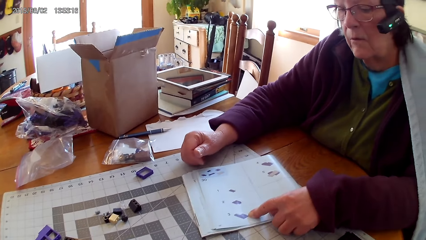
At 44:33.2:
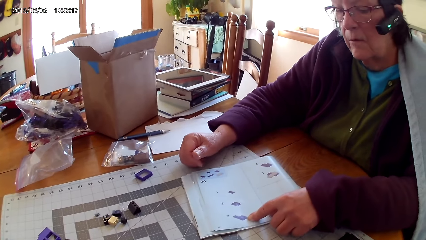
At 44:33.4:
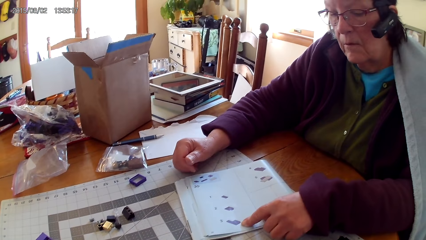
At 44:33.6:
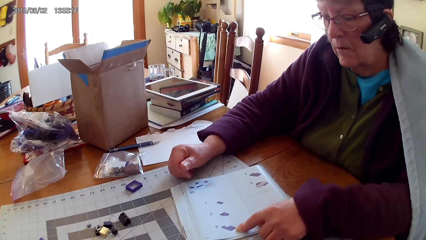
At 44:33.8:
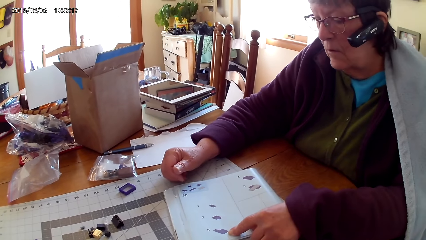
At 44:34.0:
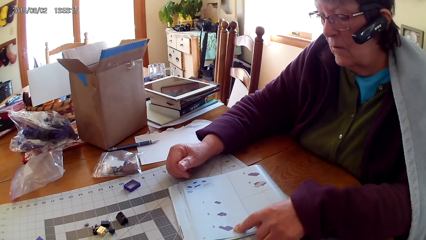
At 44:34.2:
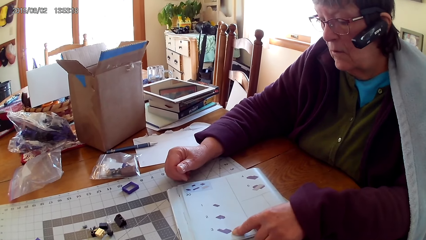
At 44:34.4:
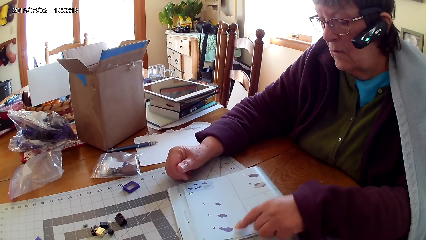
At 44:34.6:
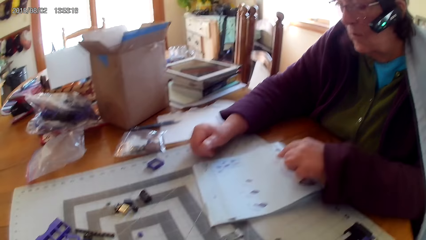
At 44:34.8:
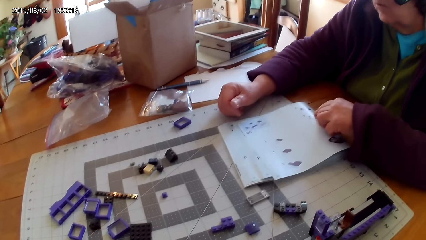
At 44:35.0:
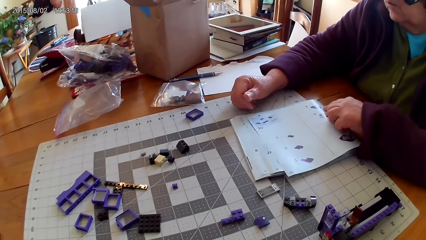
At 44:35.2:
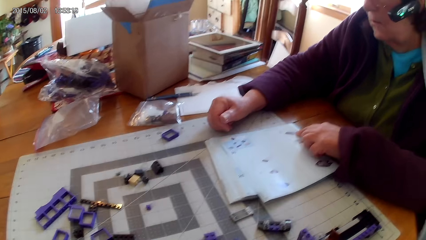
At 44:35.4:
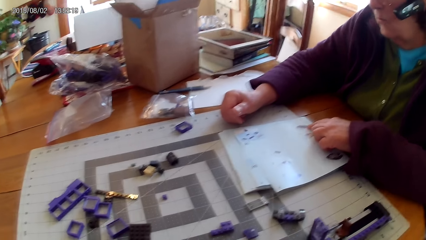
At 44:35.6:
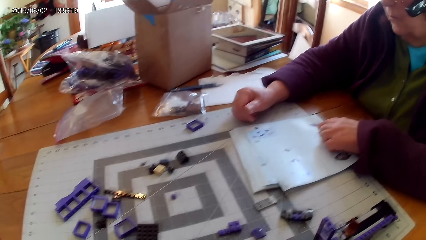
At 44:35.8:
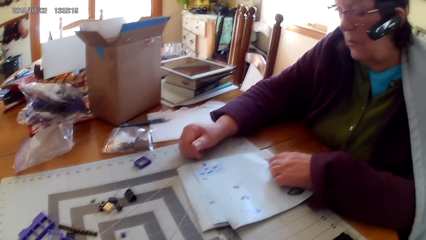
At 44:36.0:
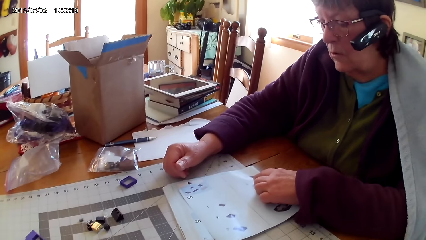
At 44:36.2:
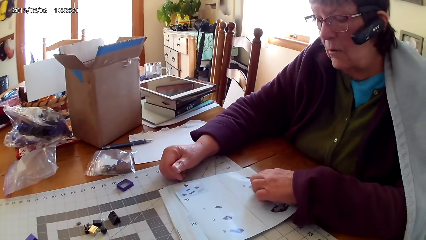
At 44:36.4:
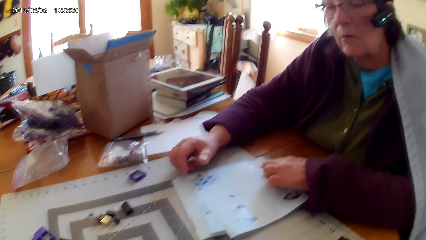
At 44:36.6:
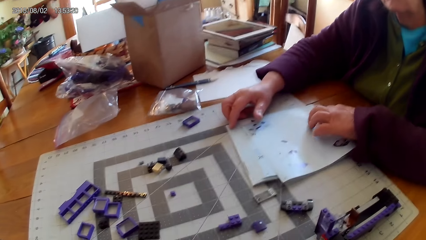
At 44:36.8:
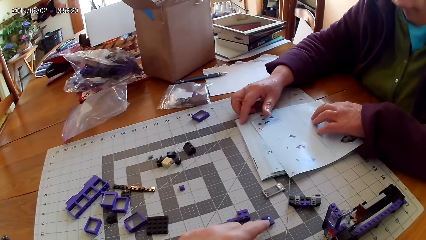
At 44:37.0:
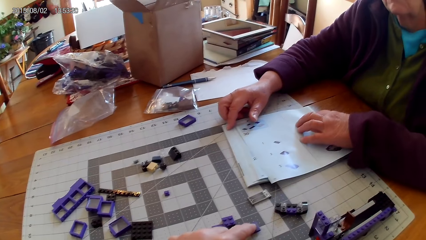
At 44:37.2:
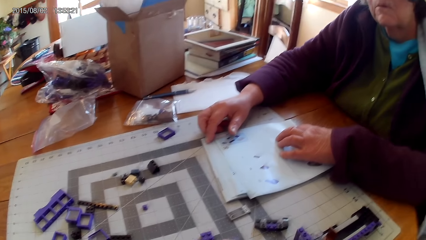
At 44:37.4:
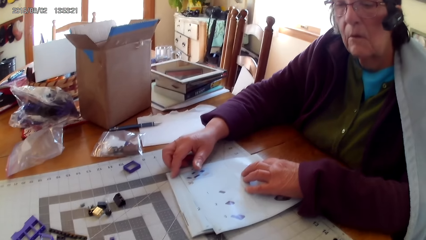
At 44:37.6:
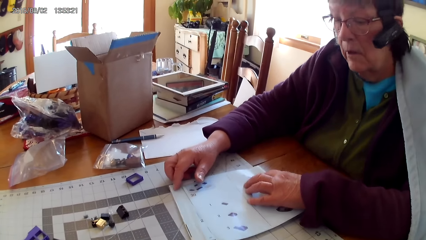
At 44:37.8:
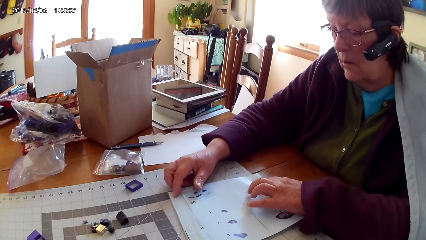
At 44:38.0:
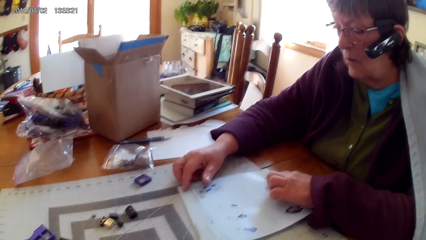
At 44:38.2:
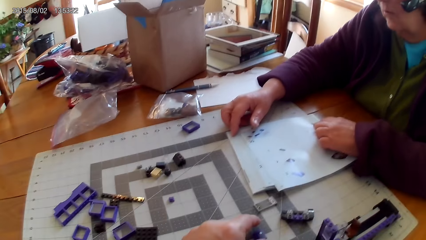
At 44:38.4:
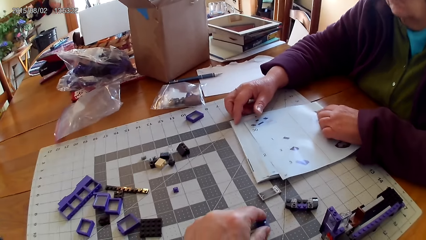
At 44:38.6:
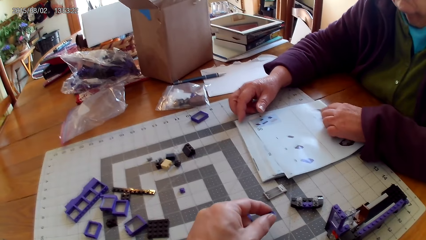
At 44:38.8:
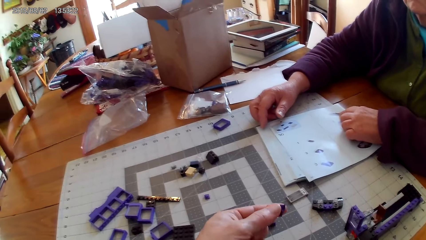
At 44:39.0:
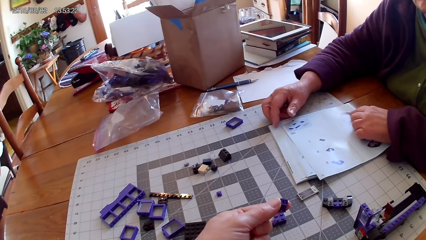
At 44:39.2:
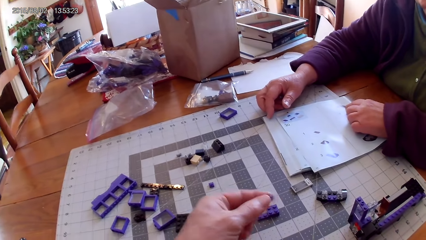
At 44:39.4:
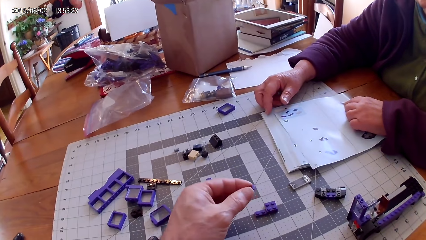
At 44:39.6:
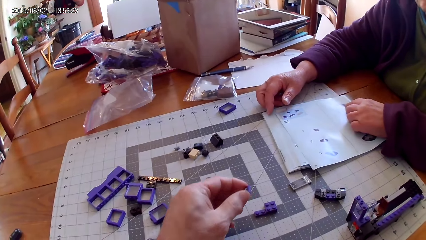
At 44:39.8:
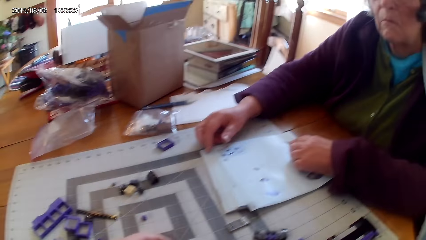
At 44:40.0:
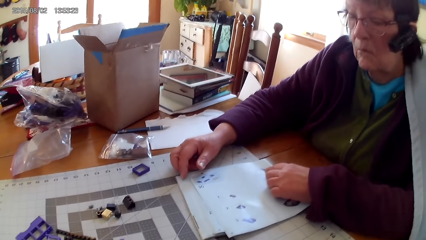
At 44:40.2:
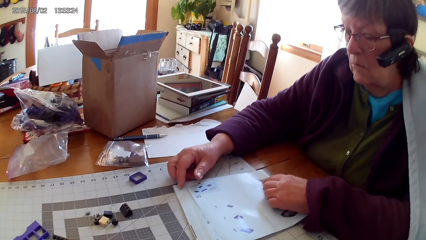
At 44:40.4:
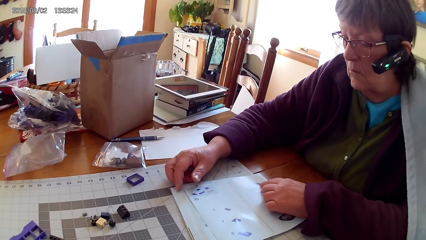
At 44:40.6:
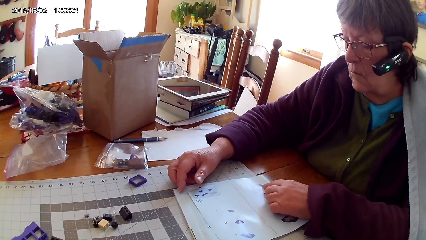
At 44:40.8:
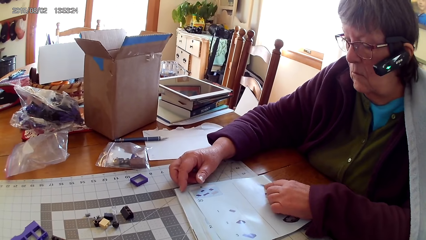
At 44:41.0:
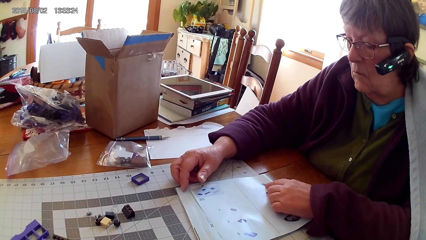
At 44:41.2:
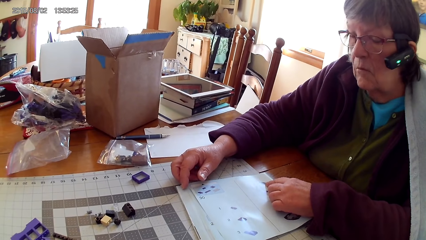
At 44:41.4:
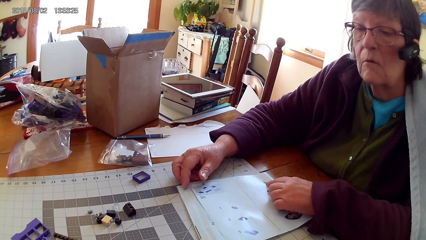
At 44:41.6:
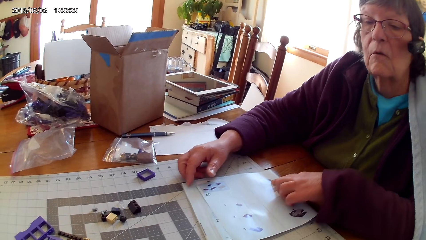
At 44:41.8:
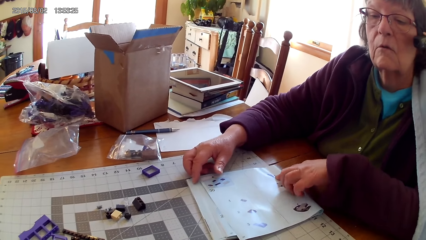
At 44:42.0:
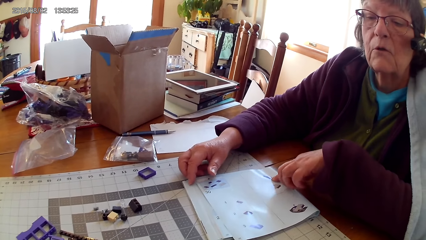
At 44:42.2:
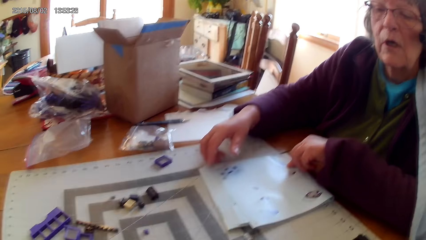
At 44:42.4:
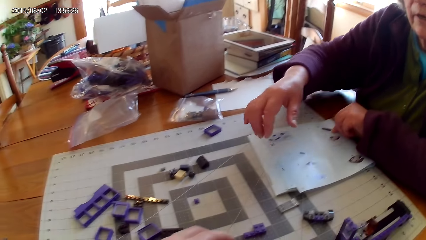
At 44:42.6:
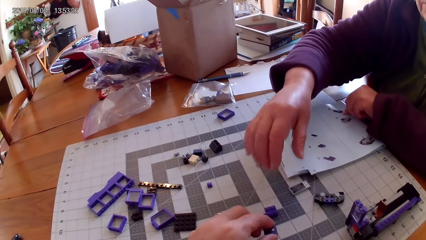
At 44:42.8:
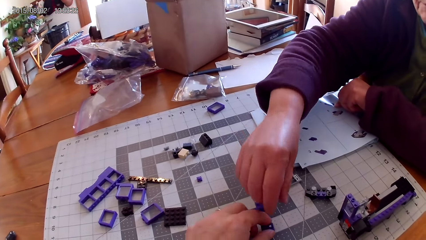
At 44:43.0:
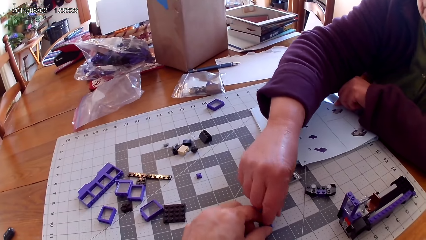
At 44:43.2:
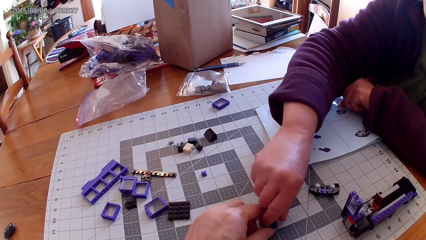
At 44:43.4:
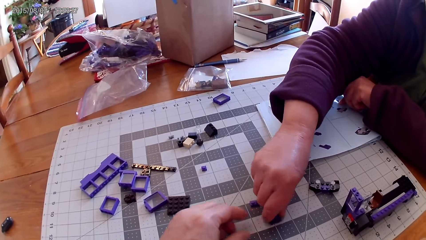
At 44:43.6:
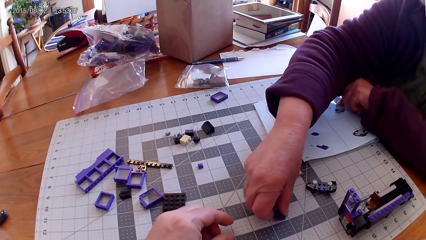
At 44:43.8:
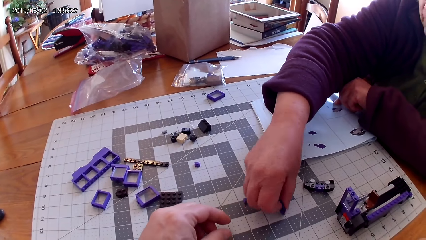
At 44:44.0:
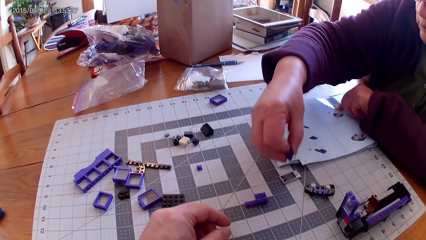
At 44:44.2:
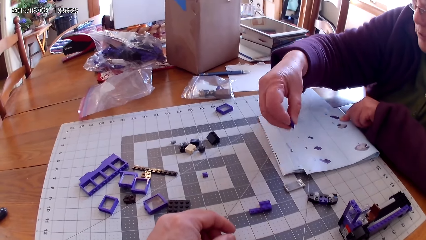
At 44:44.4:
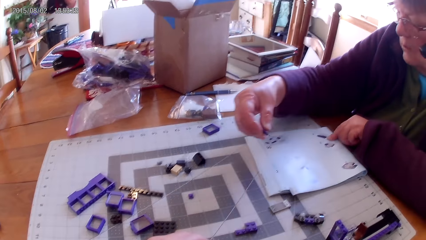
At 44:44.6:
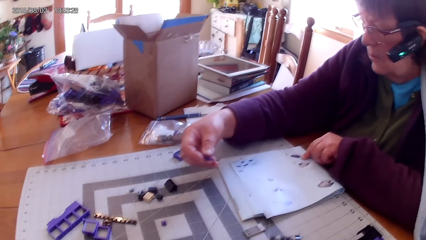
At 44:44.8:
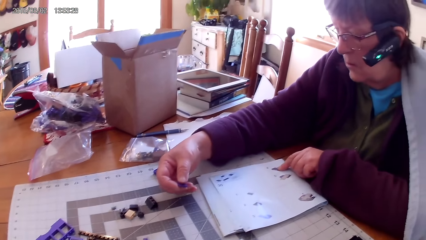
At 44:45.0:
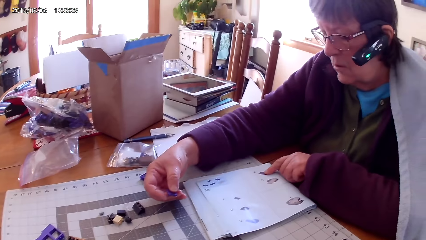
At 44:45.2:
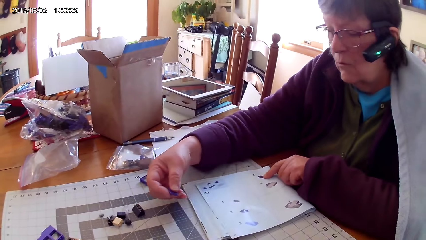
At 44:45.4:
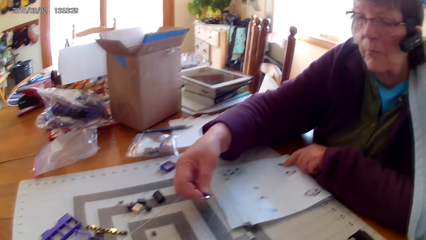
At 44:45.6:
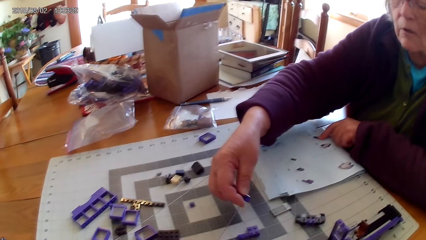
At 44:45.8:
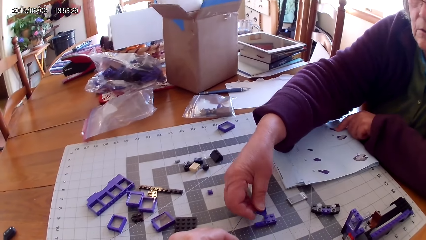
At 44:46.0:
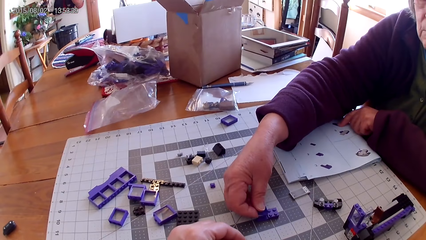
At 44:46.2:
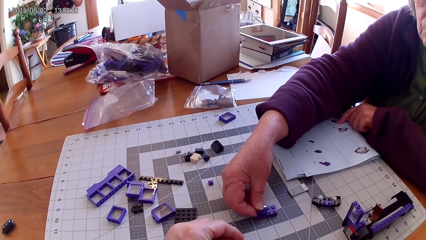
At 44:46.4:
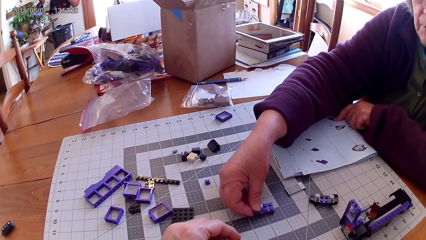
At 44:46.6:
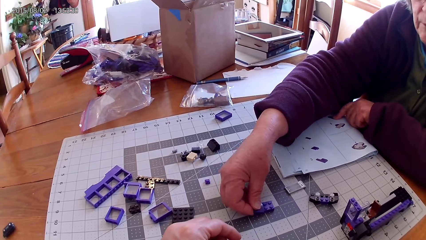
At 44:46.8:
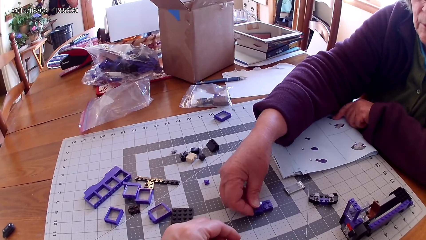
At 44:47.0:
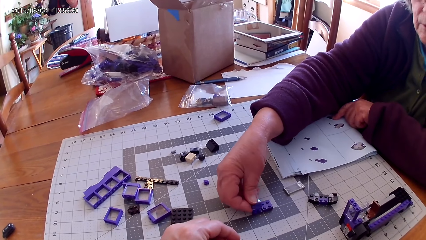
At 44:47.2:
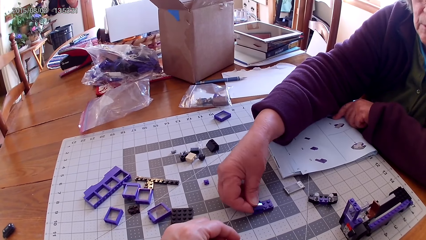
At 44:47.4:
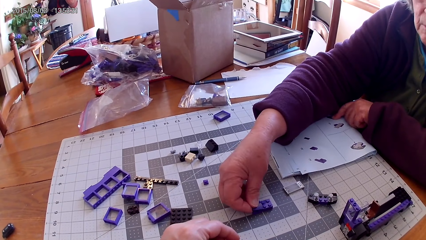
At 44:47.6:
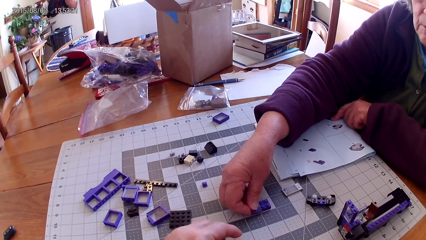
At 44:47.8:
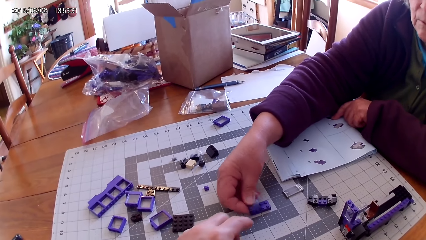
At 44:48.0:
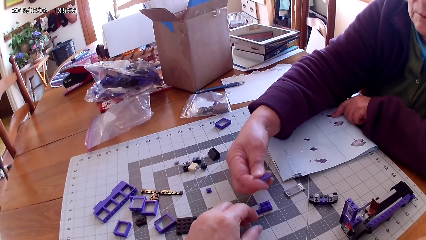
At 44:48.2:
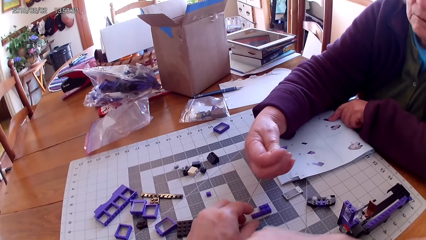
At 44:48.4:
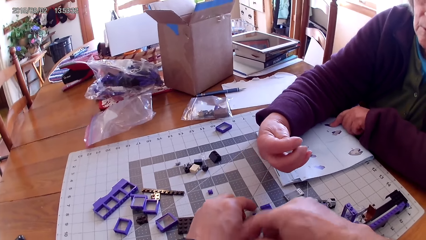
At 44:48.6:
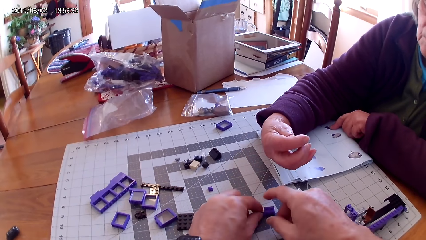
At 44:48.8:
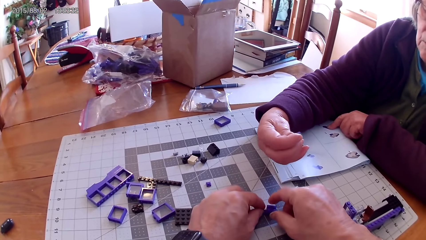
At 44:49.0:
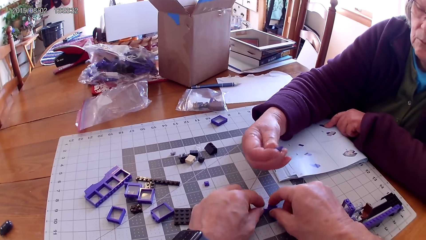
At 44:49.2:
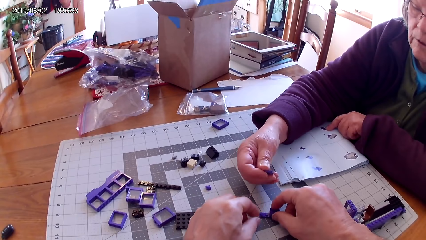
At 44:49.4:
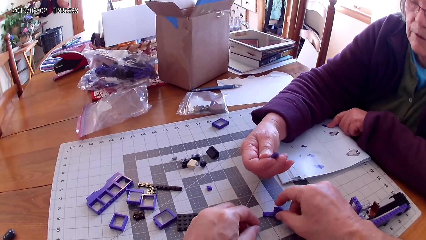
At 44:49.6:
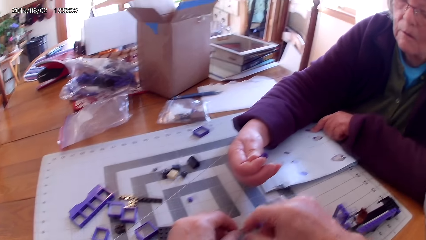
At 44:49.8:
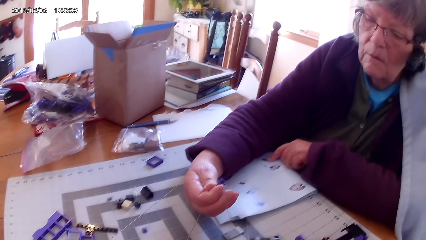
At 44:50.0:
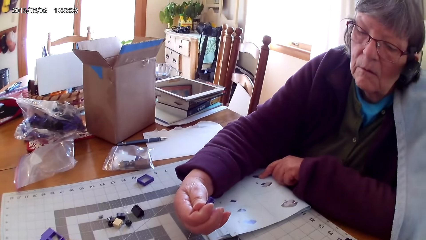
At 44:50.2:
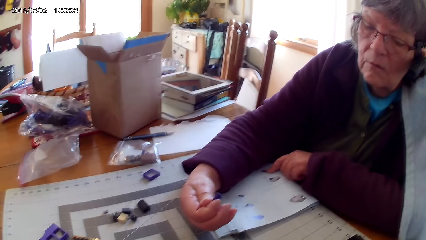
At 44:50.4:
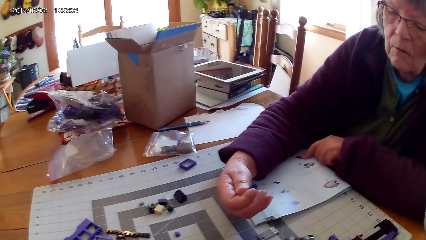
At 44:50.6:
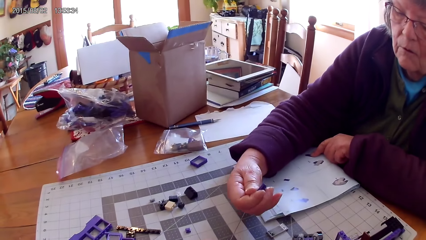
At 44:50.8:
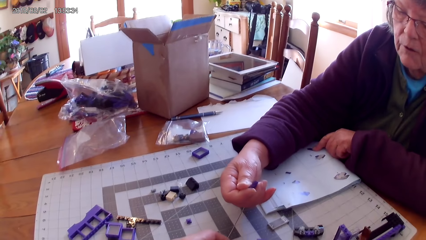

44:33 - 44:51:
A lady reads the lego book. The camera wearer picks up a plastic interlocking block from the table. The lady picks up a plastic interlocking block or lego piece from the table and puts the plastic interlocking block on top of another plastic interlocking block on the table. The camera wearer joins the plastic interlocking blocks. The lady holds the lego piece.
